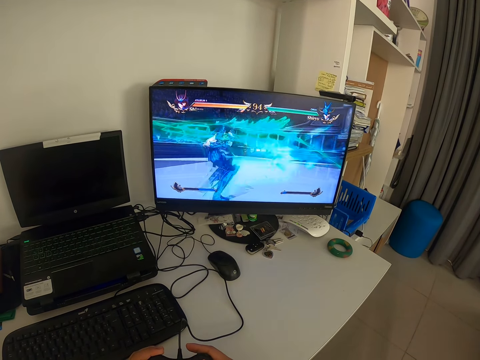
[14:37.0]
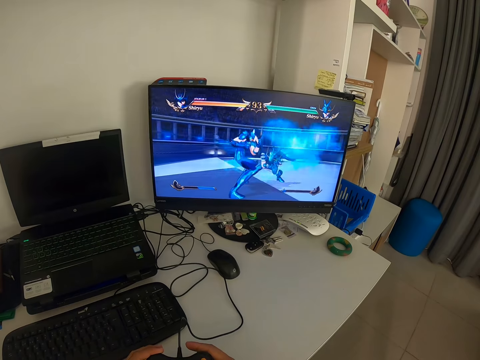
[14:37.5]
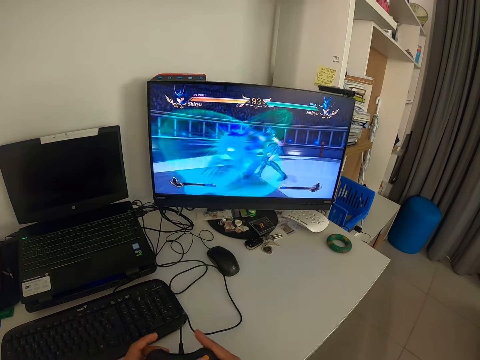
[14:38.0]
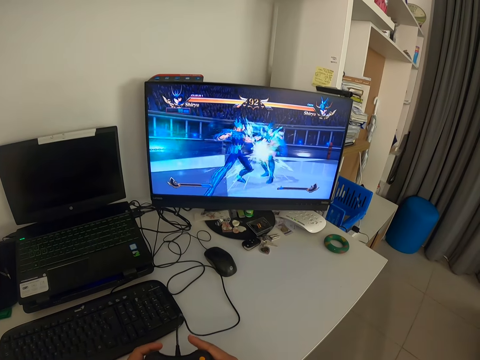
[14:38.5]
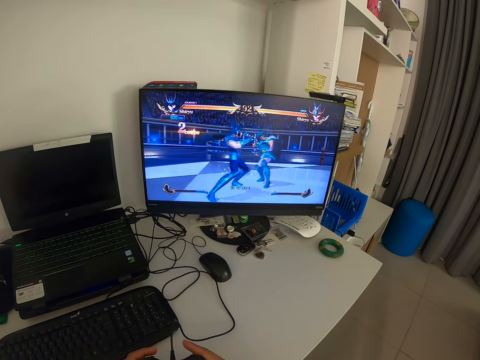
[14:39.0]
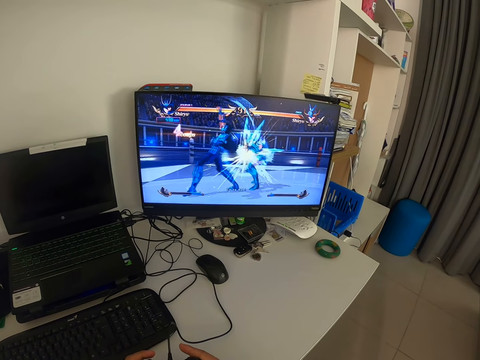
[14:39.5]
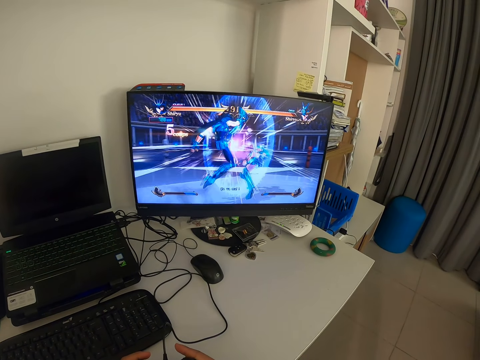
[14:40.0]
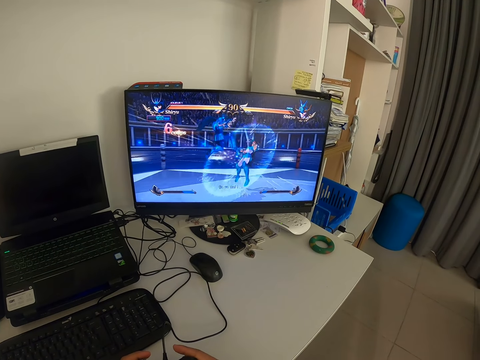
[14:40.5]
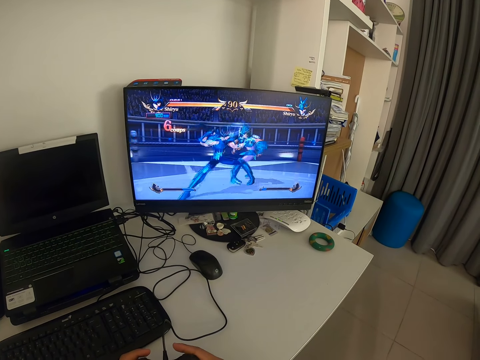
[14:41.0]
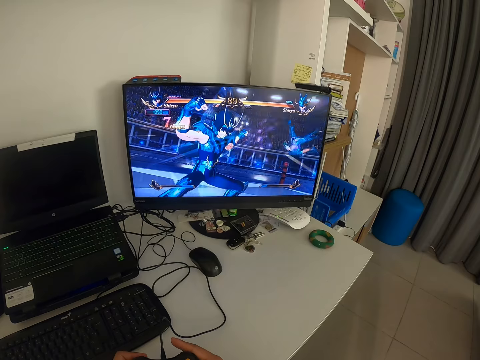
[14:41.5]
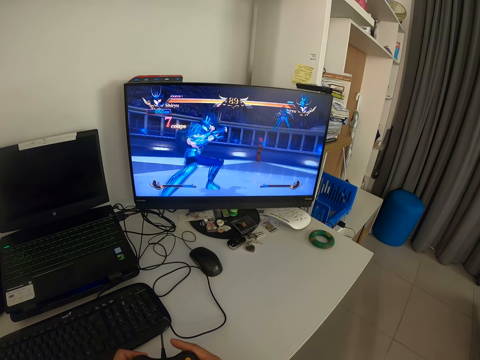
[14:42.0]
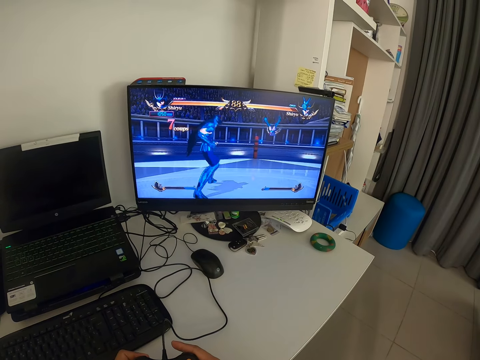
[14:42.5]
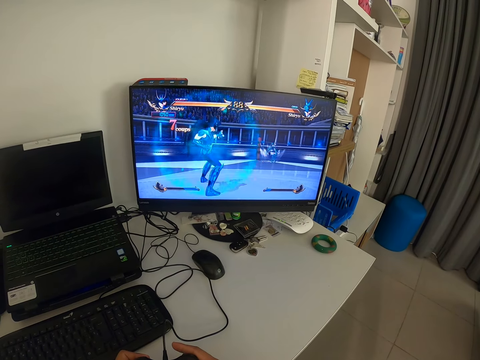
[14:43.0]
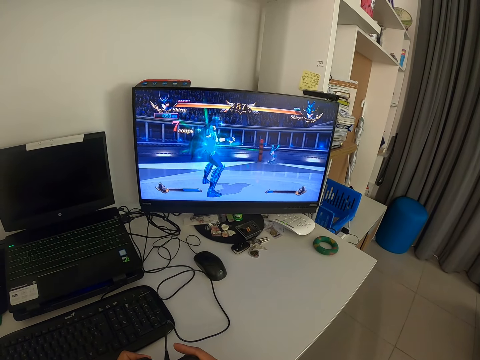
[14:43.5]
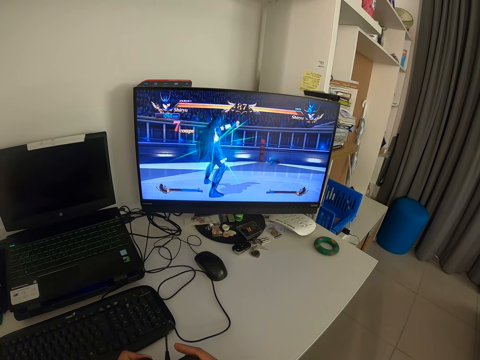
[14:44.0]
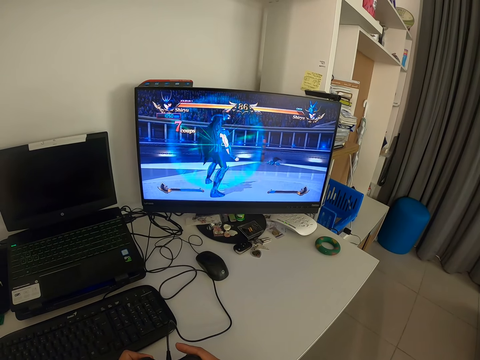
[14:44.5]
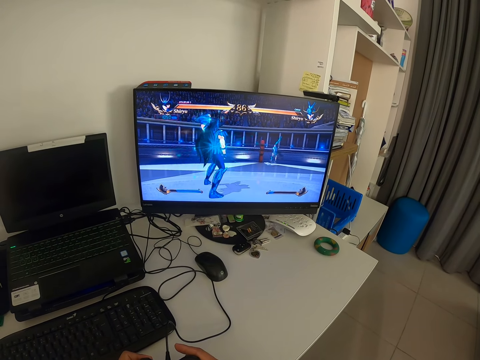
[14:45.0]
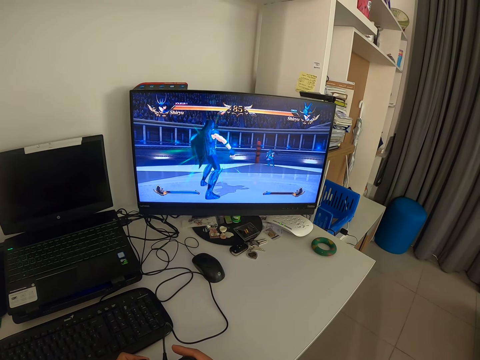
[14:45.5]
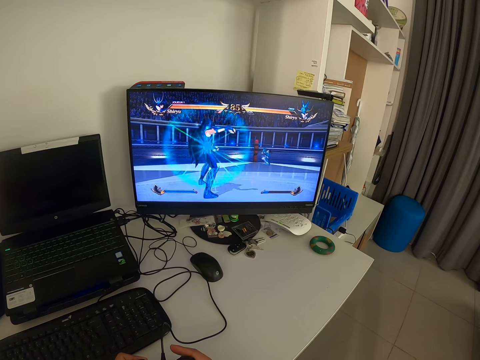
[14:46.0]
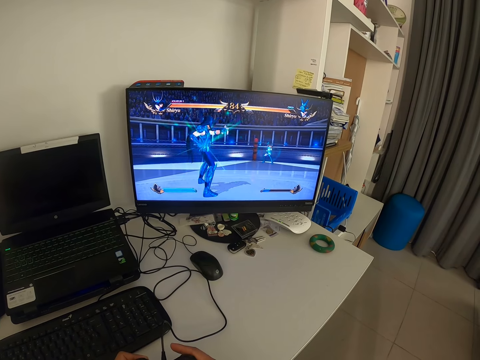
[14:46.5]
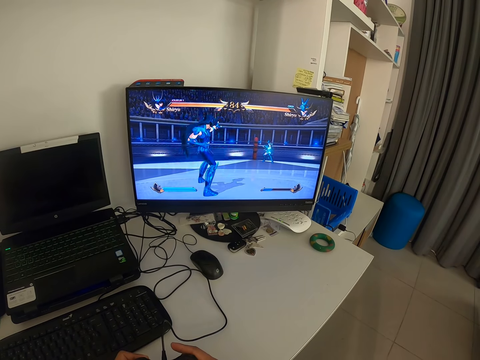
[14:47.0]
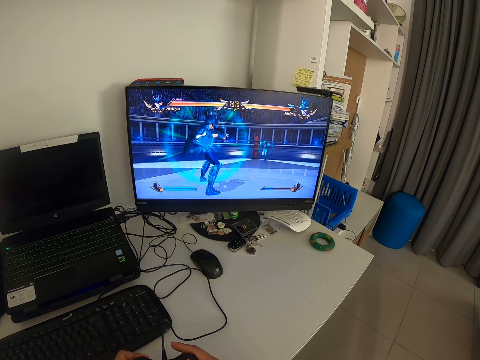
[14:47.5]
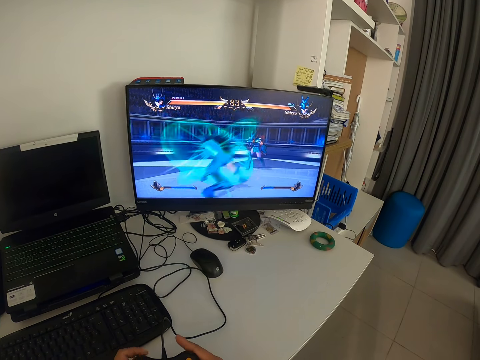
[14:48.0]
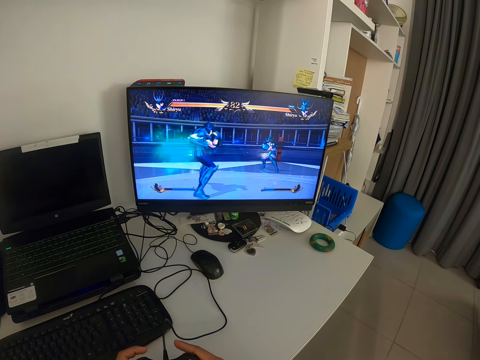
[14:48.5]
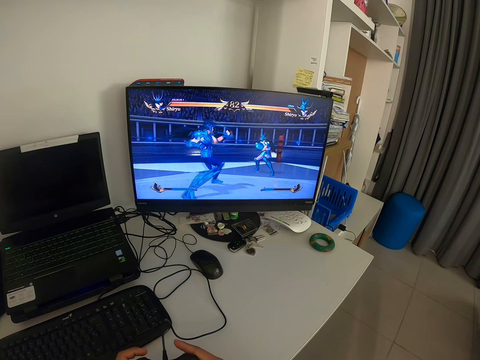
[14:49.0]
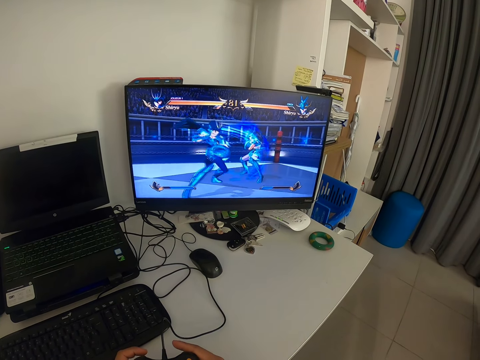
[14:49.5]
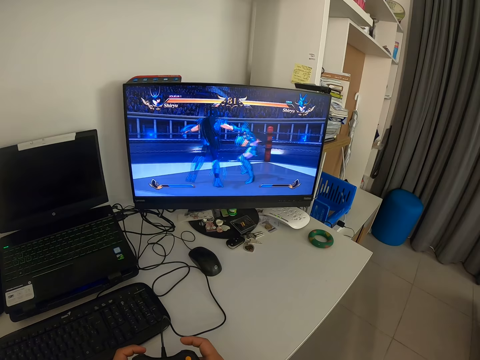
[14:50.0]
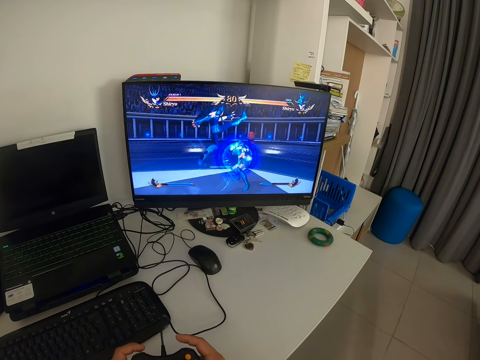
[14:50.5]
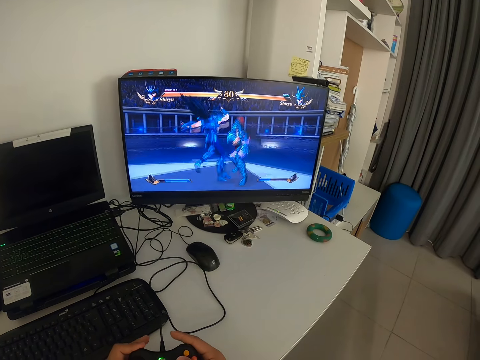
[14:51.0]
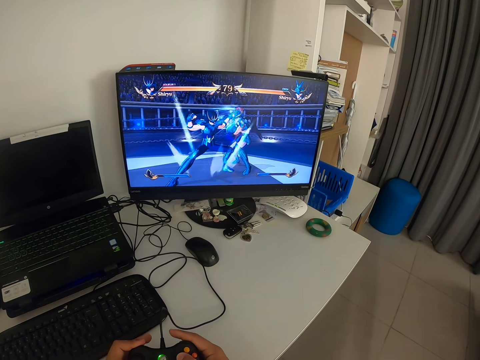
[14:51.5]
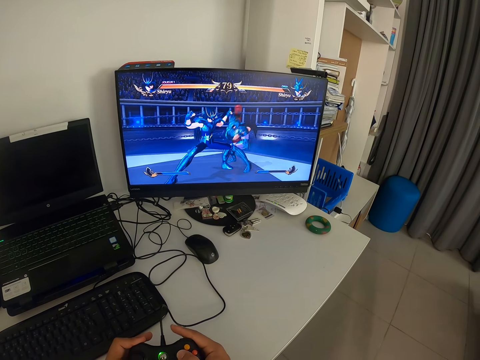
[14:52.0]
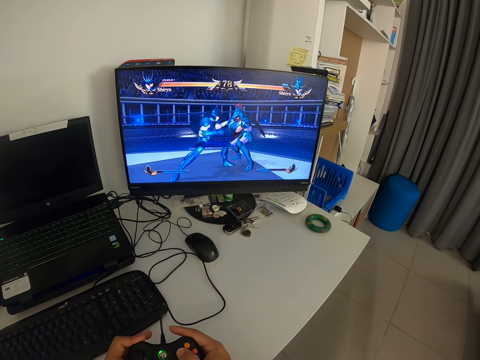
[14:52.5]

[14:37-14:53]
The camera wearer presses the game pad with both hands. He looks at the monitor. He presses the game pad with his fingers.

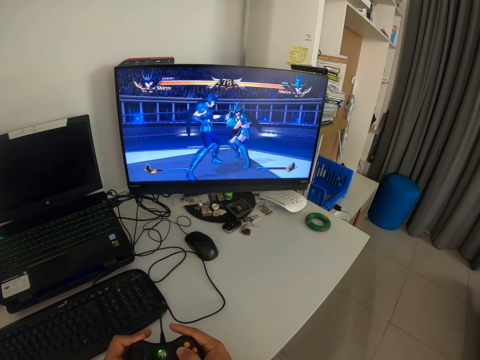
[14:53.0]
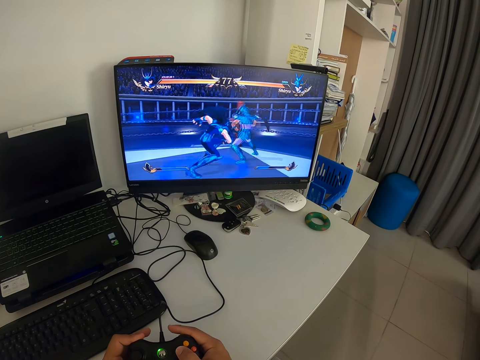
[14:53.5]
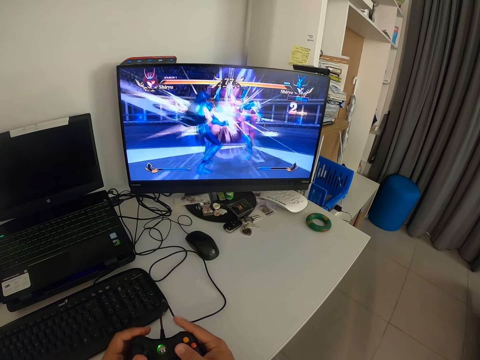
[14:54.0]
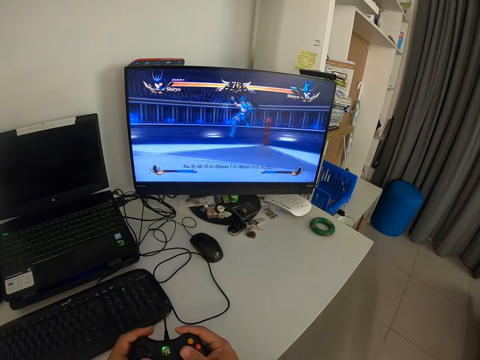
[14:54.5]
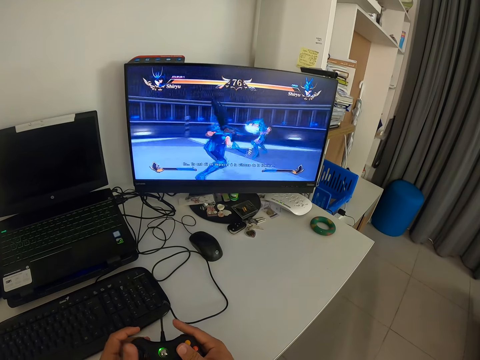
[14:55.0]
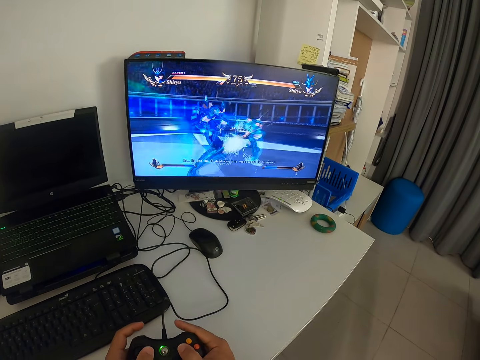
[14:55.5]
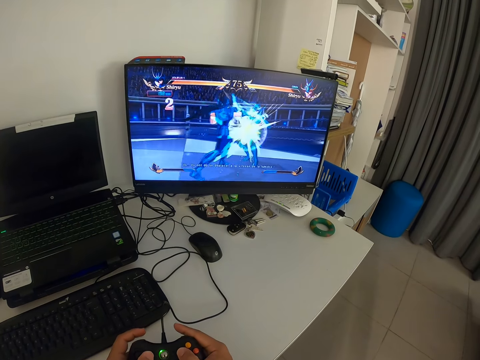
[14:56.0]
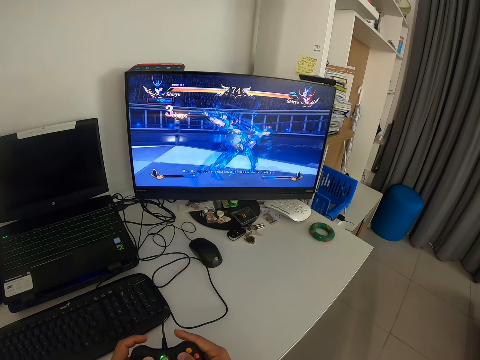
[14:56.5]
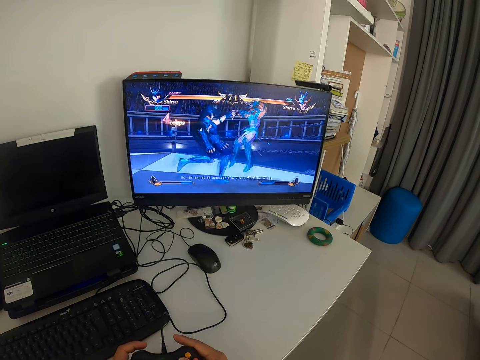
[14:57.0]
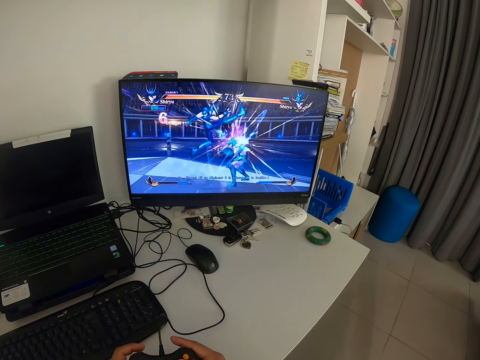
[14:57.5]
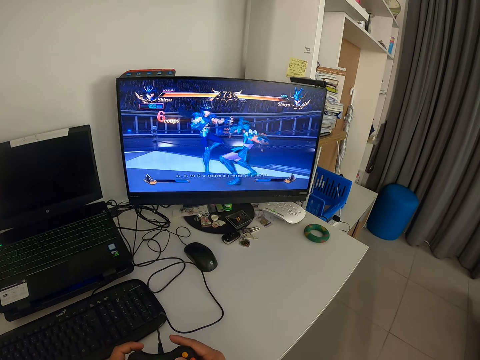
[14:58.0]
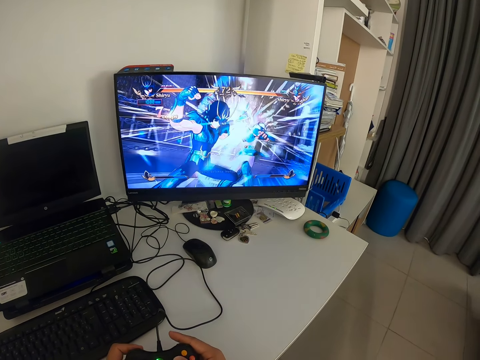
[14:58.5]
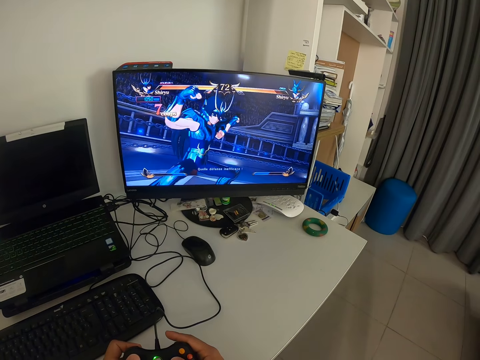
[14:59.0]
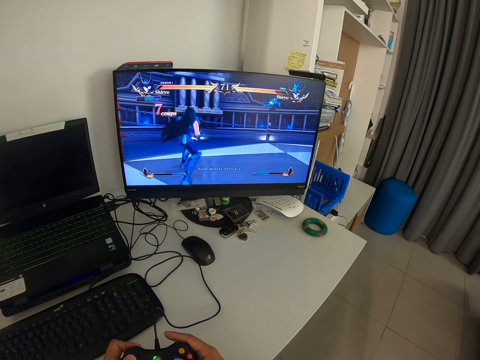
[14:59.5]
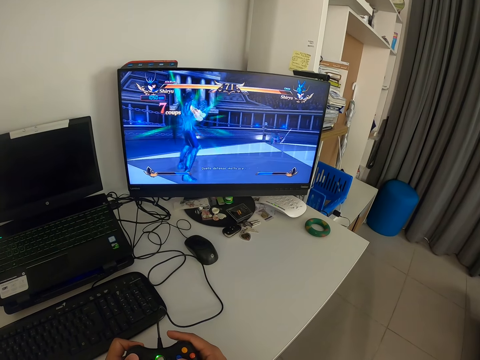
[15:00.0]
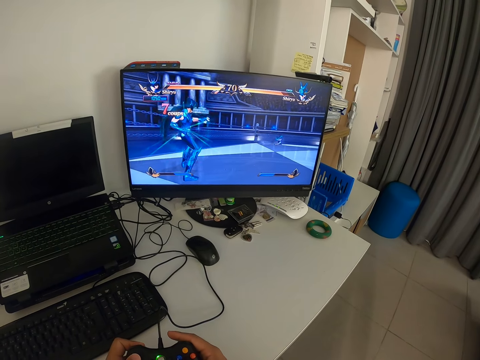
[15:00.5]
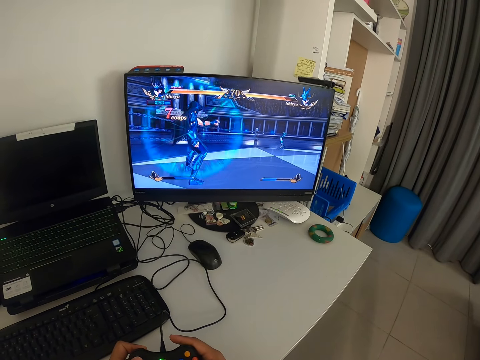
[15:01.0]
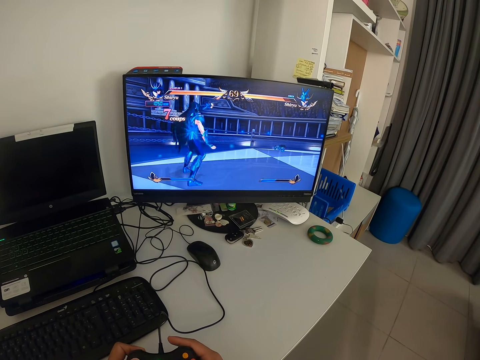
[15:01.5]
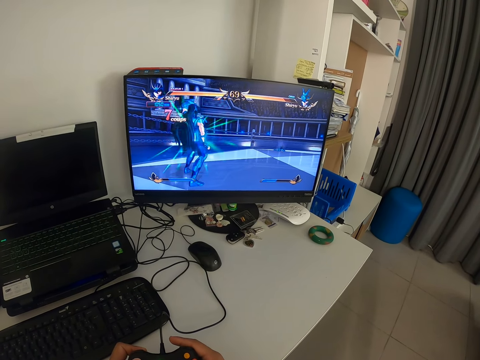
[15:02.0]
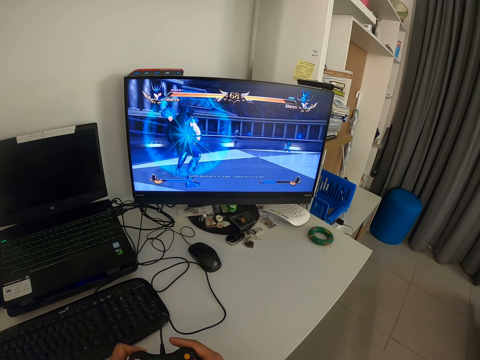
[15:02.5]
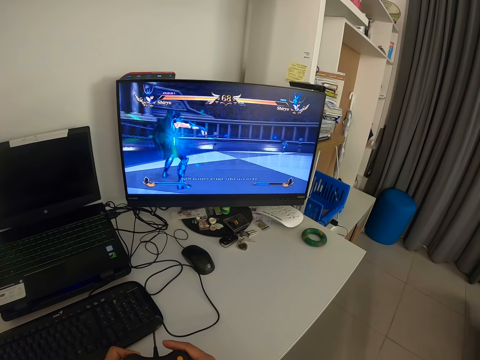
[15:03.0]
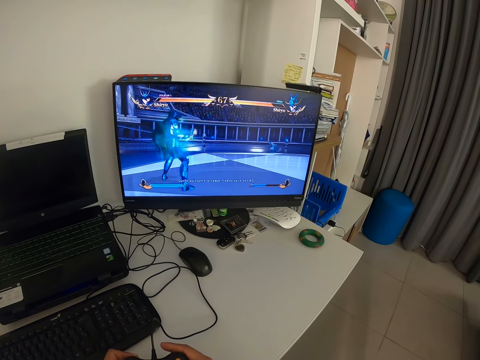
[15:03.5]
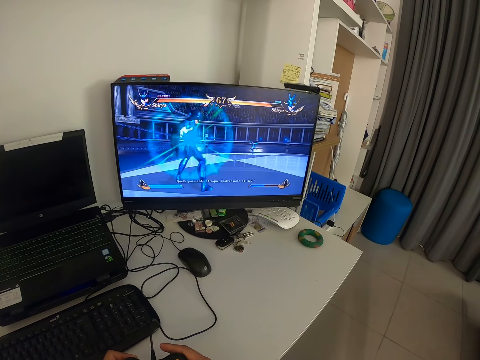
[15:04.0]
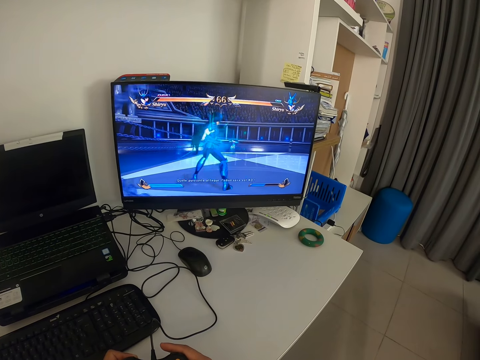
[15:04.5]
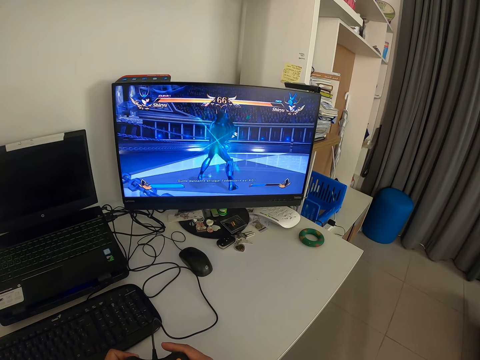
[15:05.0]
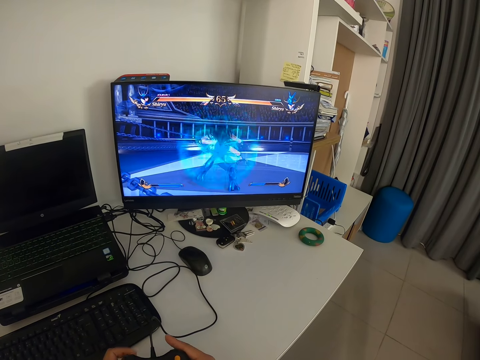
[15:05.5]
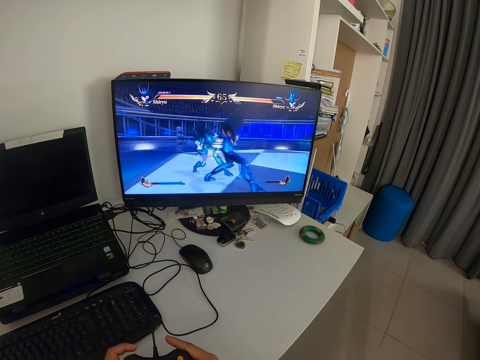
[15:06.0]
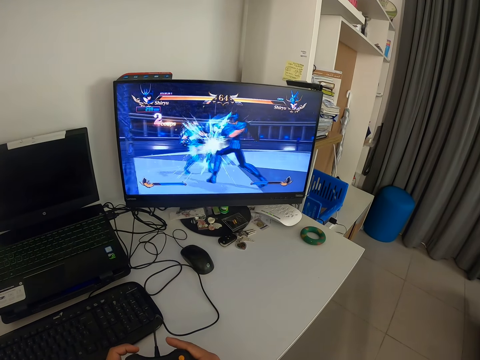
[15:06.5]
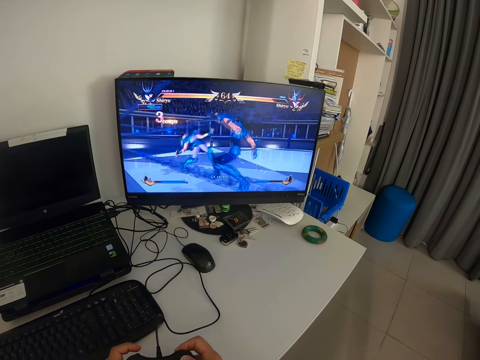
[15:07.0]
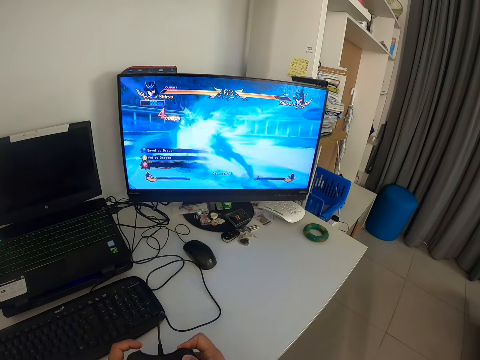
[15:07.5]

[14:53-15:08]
The camera wearer looks at the monitor. He presses the game pad with his fingers.
